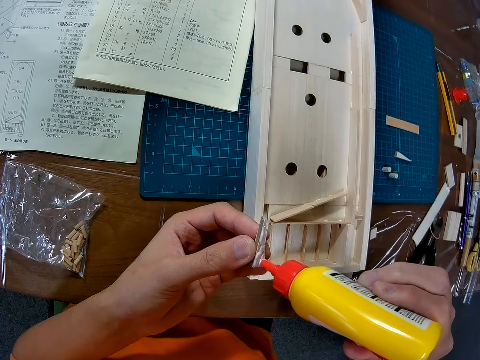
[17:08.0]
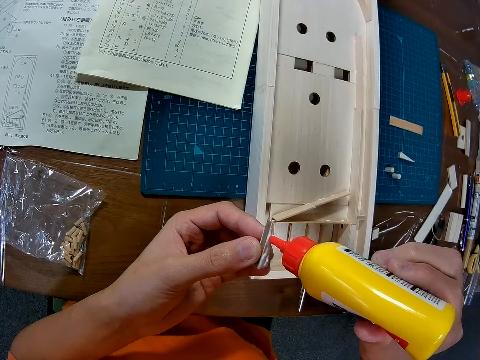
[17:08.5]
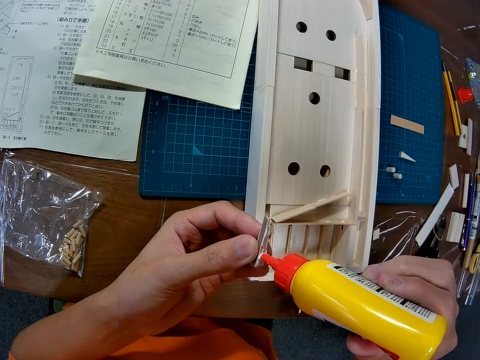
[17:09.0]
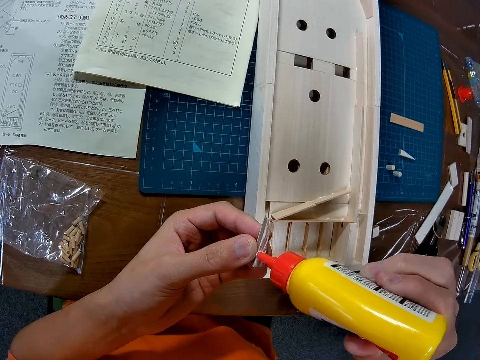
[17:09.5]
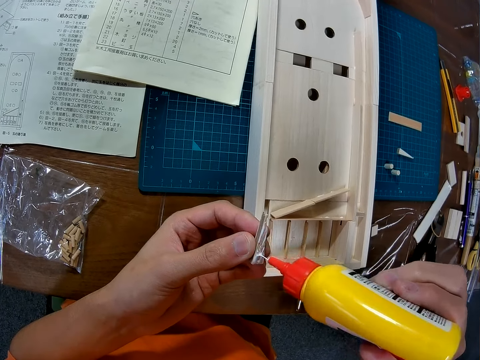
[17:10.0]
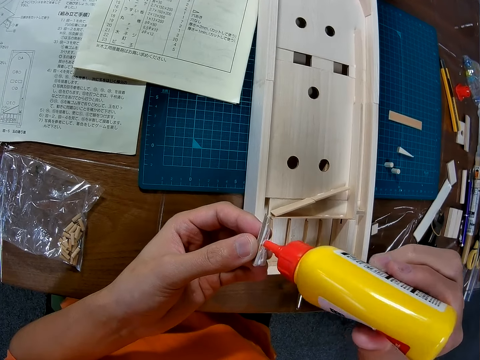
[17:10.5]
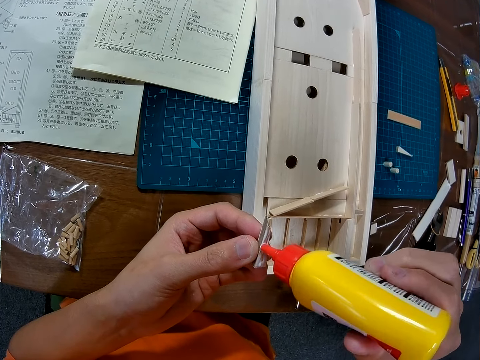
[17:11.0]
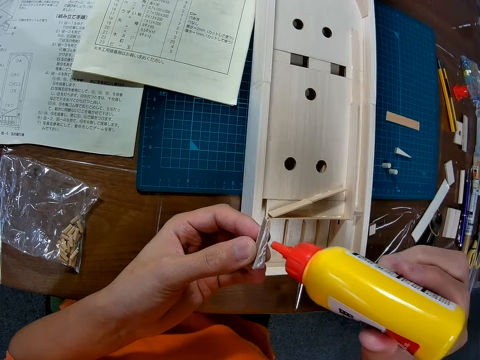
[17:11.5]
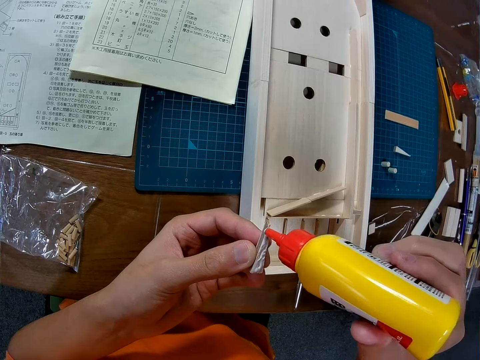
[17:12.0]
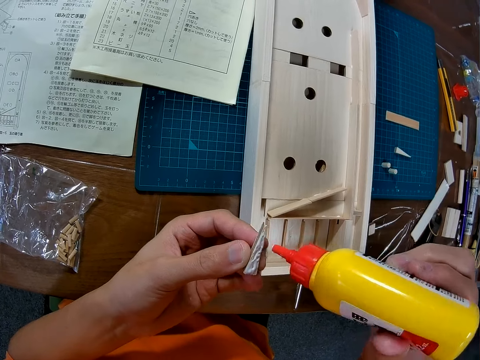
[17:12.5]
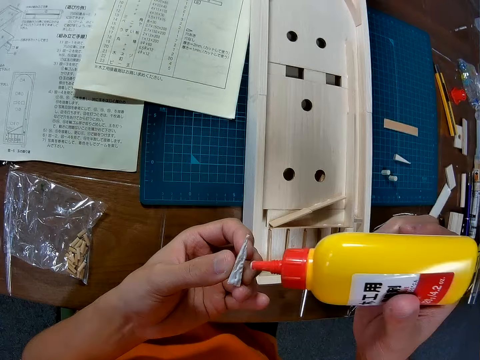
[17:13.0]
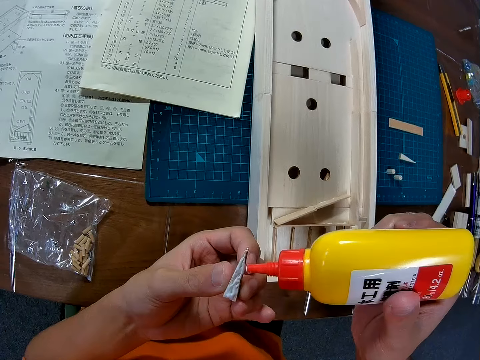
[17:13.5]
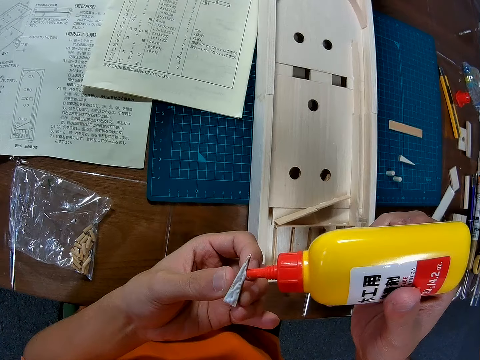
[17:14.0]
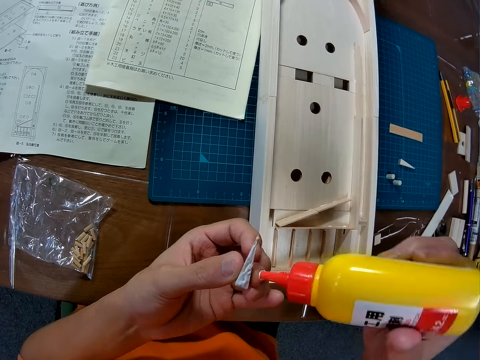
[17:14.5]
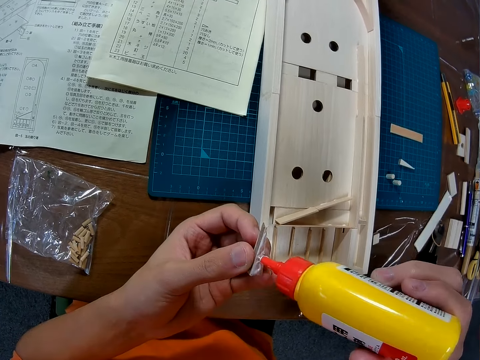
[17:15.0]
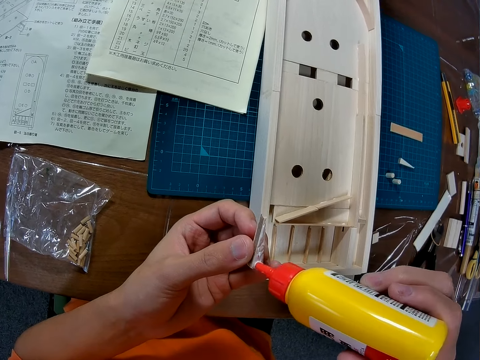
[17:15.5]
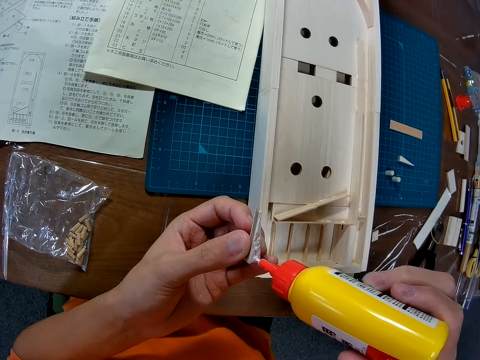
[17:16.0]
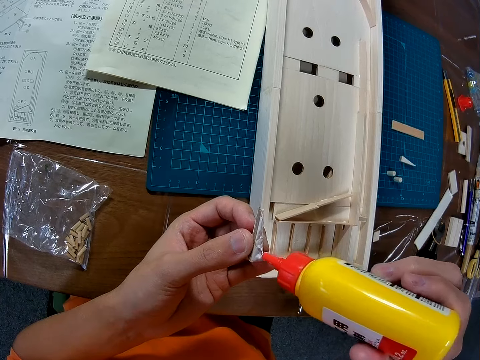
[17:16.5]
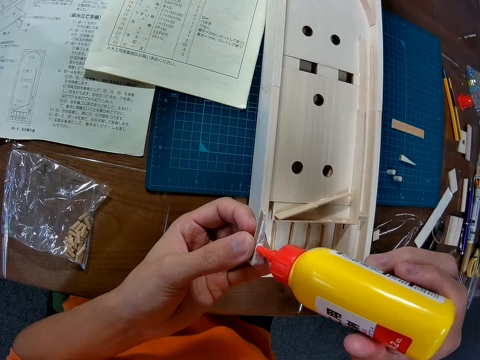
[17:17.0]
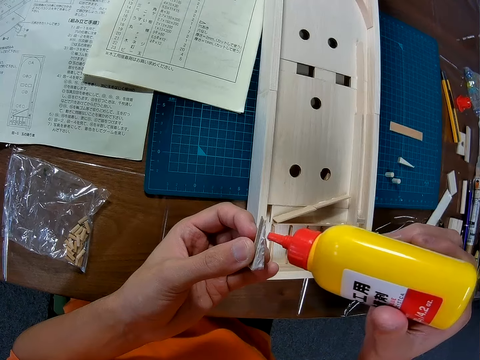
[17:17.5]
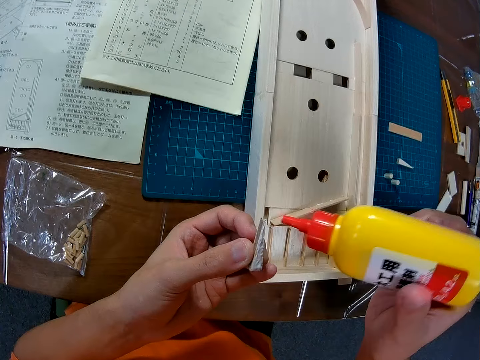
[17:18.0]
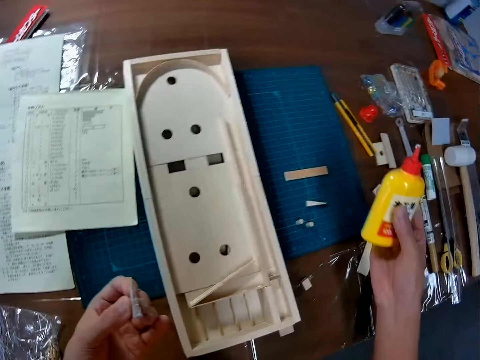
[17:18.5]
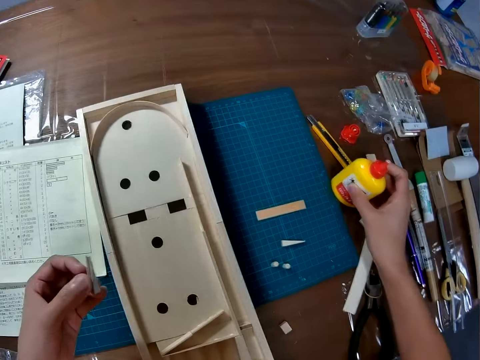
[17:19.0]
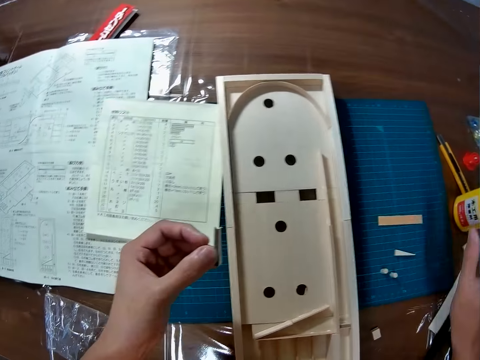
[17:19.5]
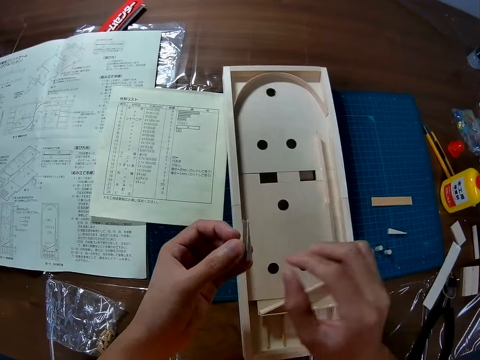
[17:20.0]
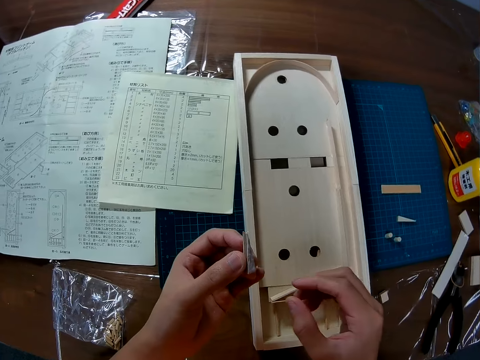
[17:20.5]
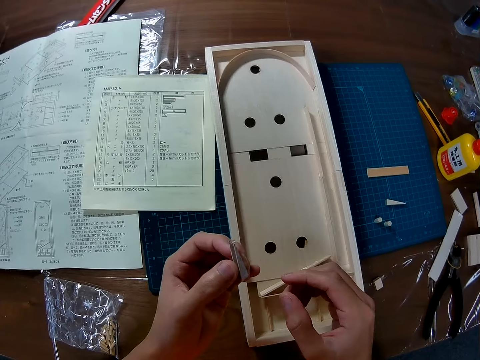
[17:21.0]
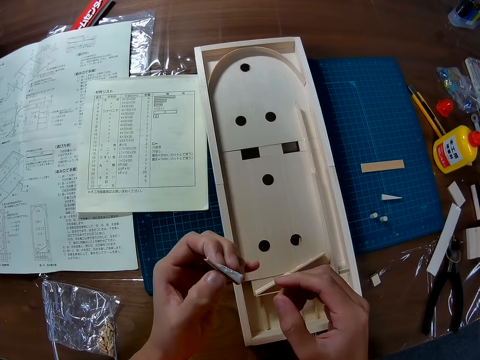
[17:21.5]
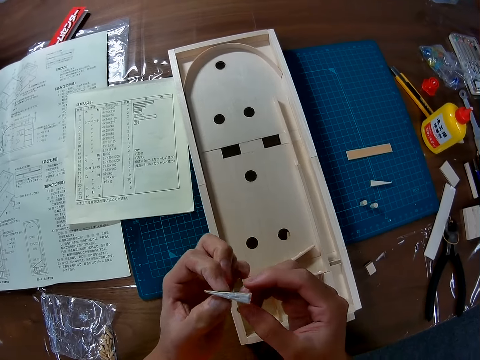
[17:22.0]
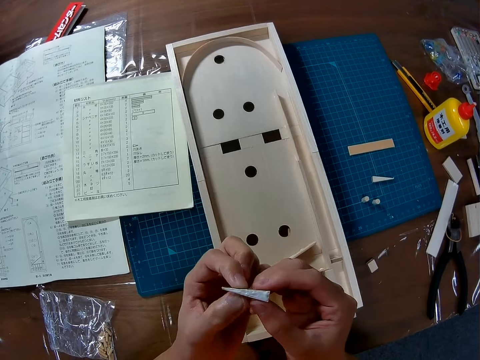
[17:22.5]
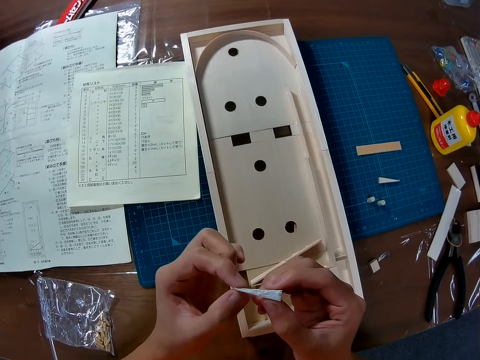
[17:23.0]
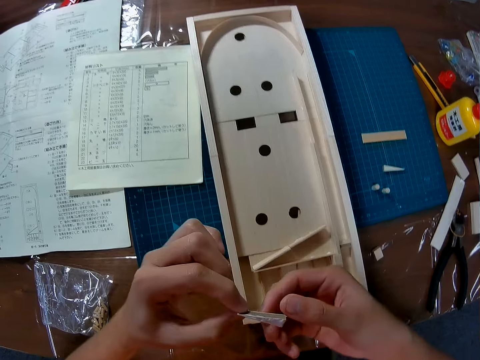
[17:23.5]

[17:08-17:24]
The camera wearer puts the wood glue on the table. They look at the model piece. They adjust the model piece.

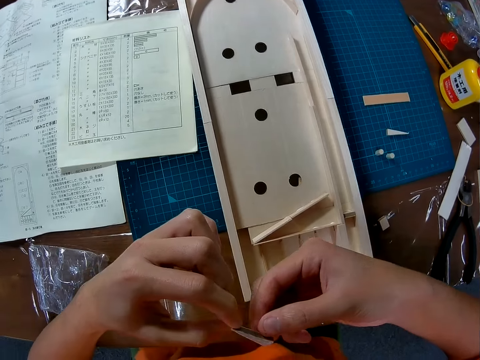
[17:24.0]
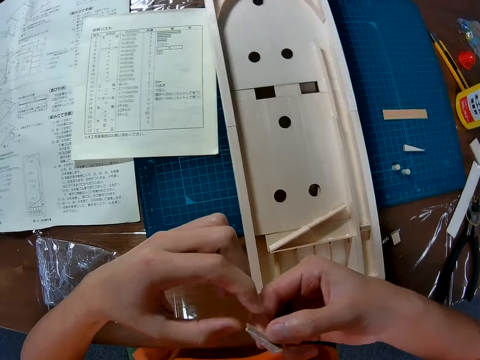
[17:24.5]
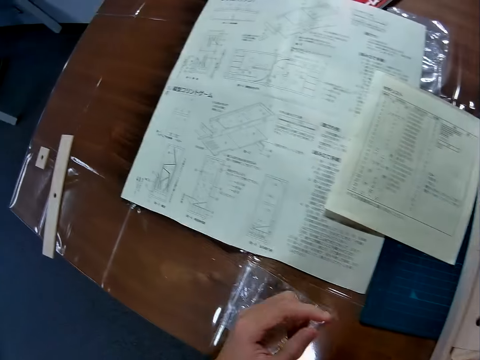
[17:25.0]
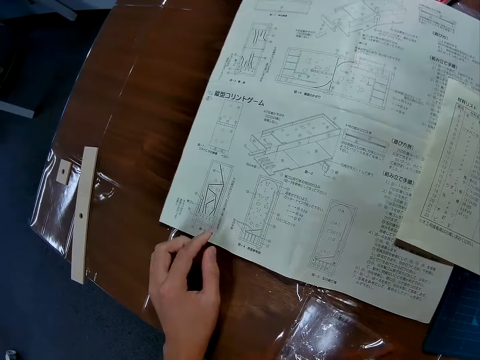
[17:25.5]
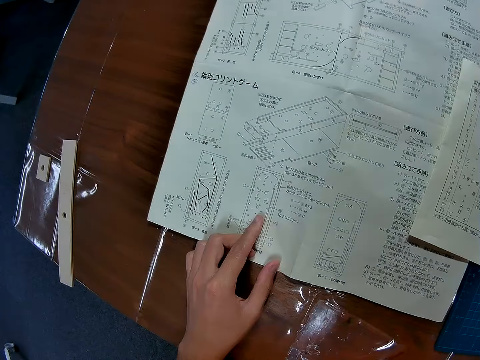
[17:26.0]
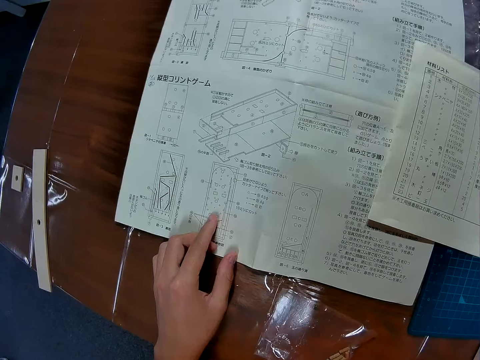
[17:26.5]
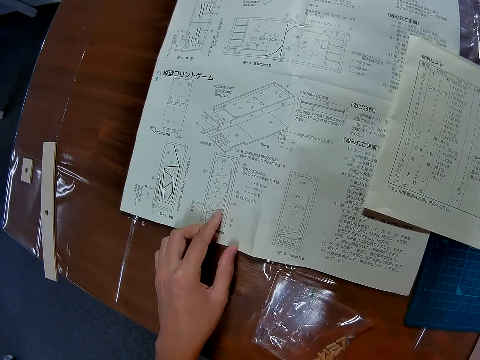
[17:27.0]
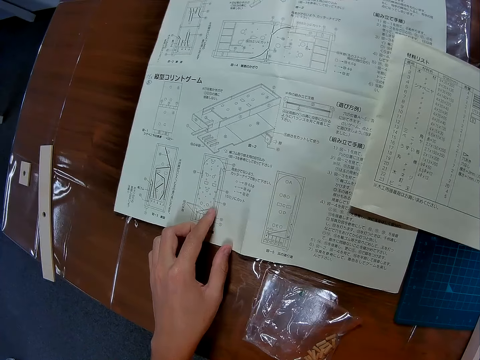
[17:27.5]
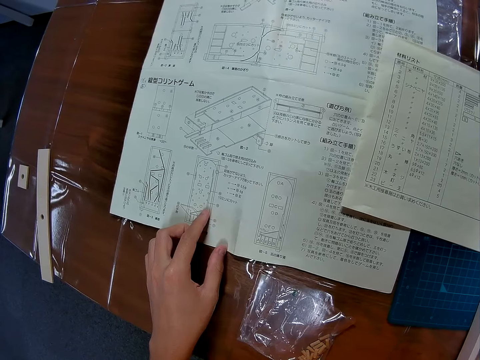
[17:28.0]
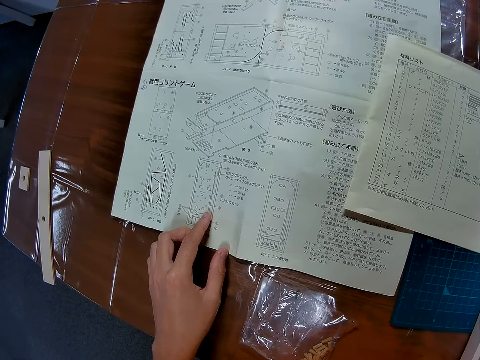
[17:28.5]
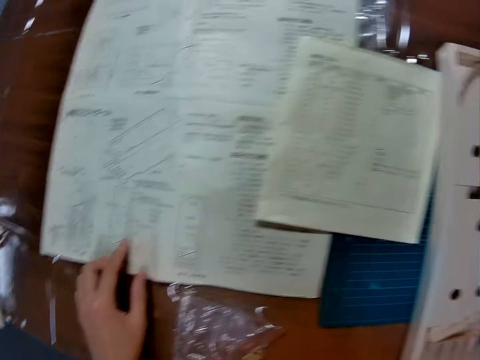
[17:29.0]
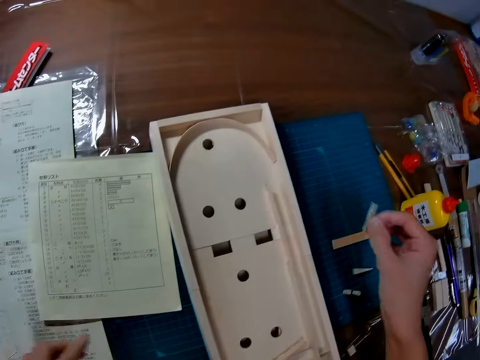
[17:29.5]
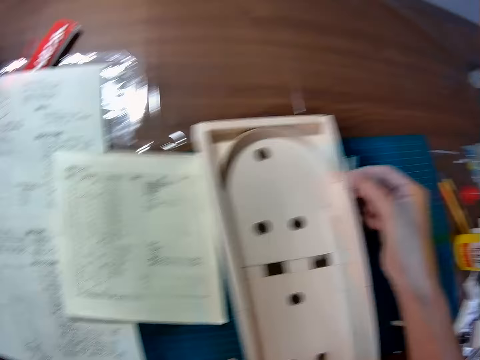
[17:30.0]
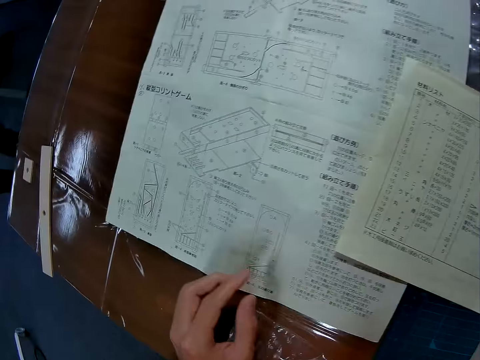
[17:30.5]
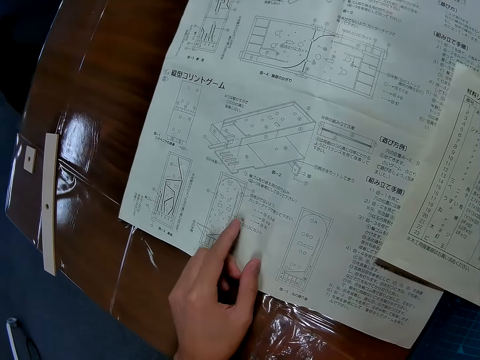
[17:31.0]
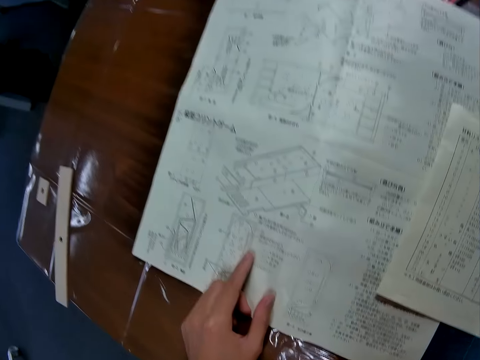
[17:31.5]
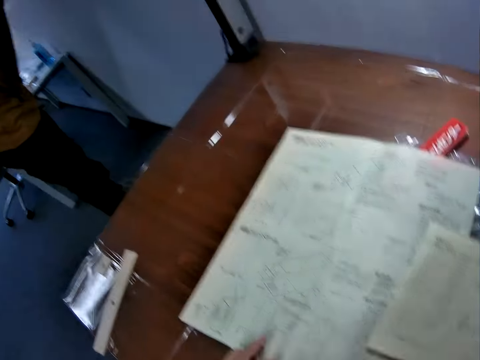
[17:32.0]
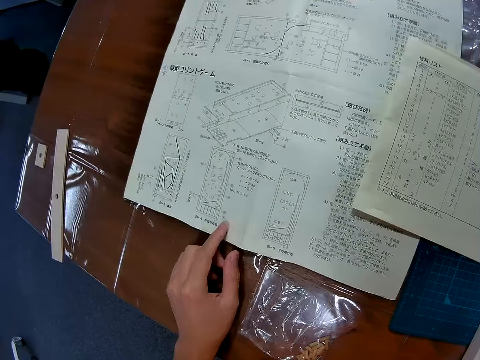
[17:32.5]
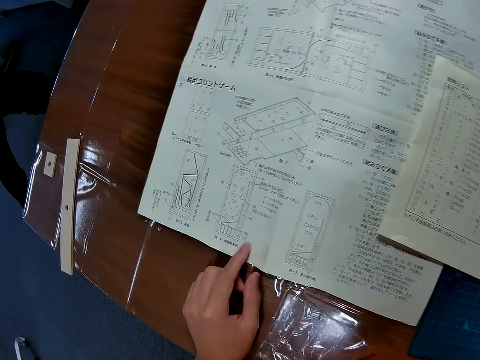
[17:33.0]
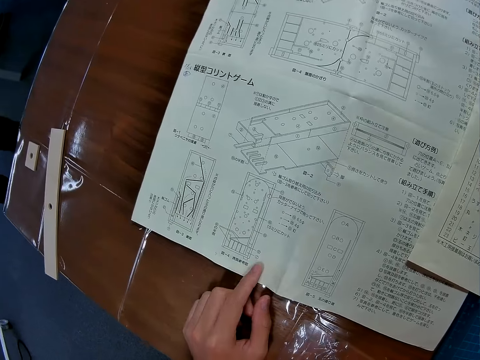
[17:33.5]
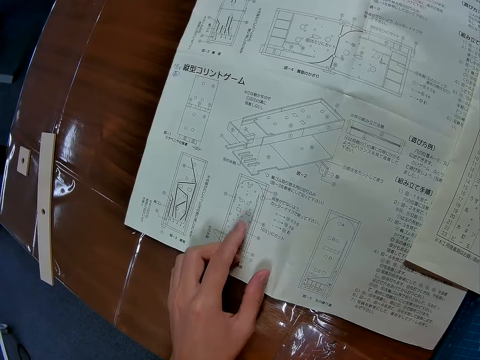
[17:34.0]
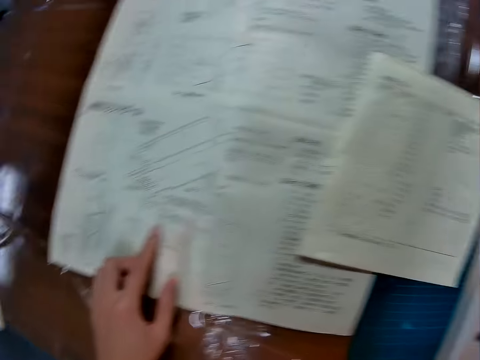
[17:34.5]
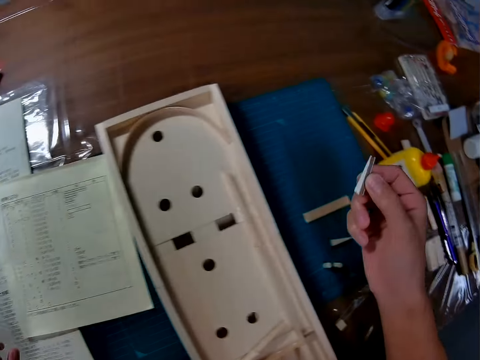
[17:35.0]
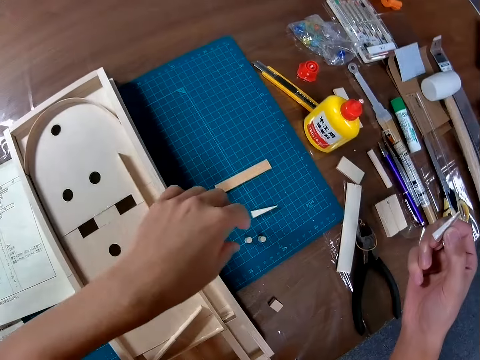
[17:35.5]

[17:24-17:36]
The camera wearer looks towards the woodcraft construction kit manual. They hold the model piece with the right hand. They hold the woodcraft construction kit manual with the left hand. They look towards the wooden model. They look towards the woodcraft construction kit manual. They hold the woodcraft construction kit manual with the left hand. They adjust the left hand on the woodcraft construction kit manual. They look towards the mat craft board.
